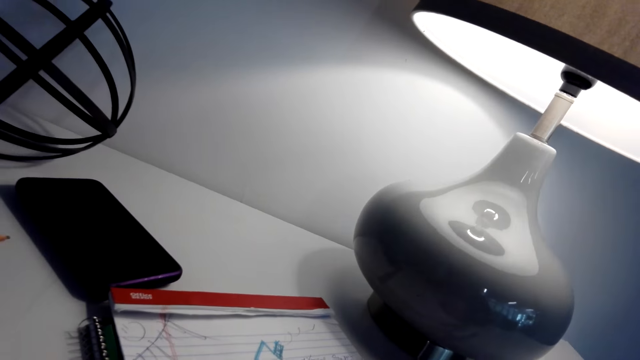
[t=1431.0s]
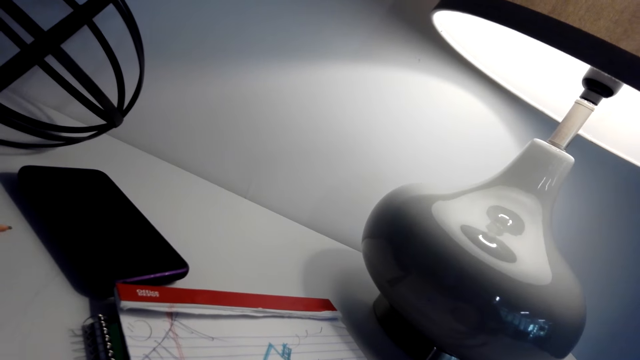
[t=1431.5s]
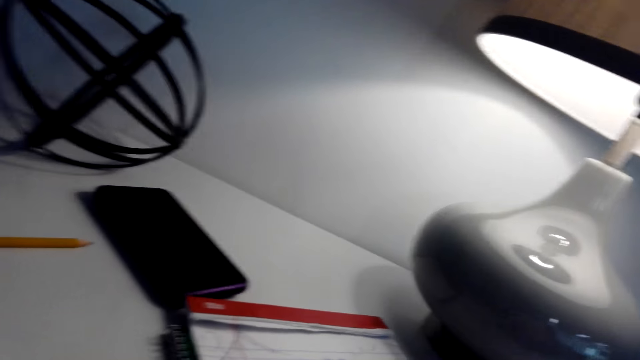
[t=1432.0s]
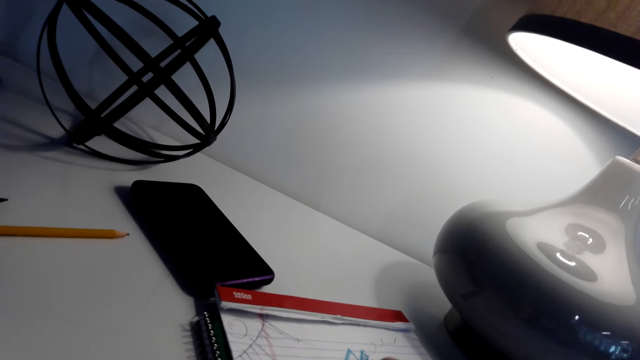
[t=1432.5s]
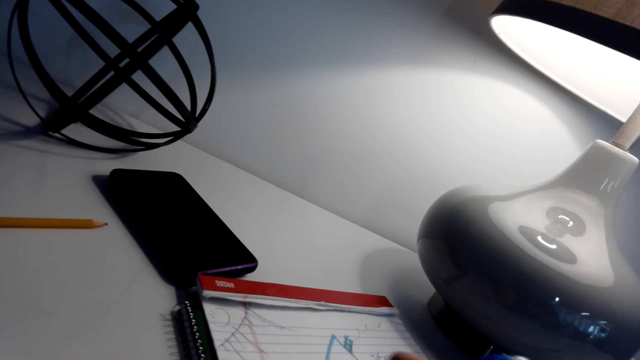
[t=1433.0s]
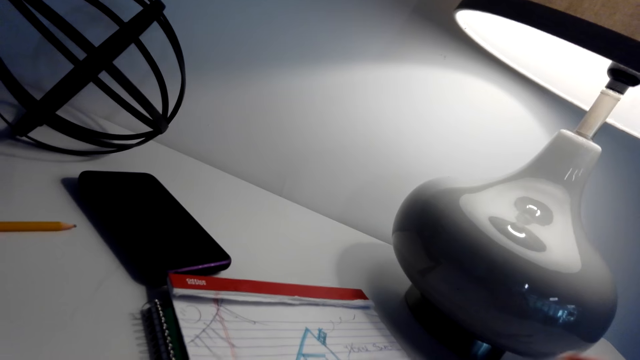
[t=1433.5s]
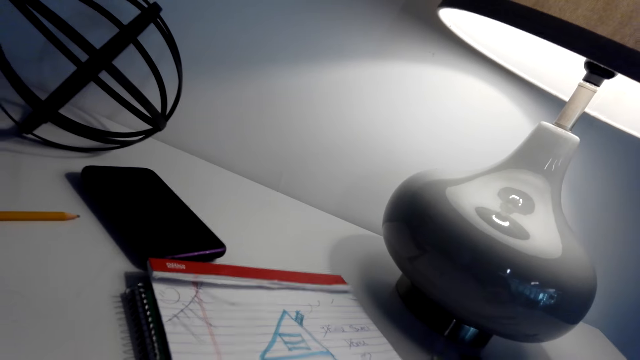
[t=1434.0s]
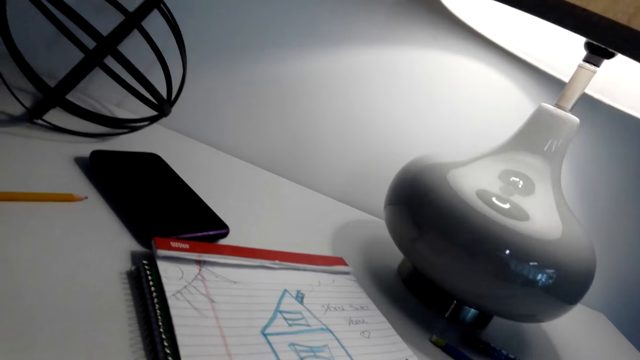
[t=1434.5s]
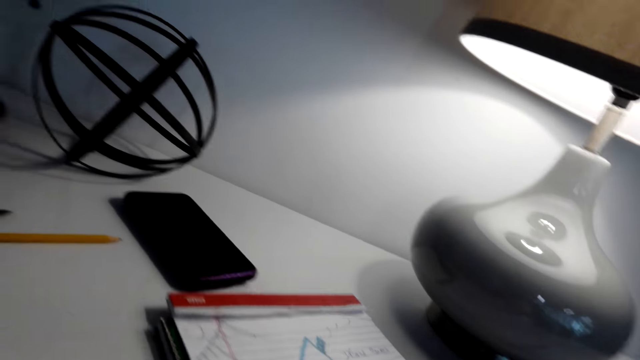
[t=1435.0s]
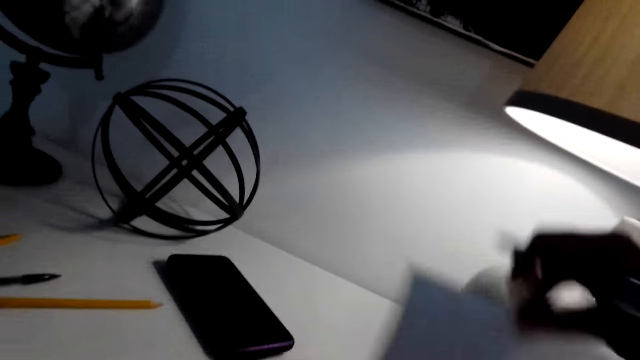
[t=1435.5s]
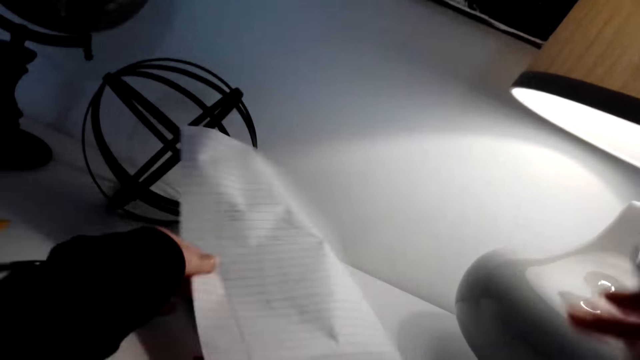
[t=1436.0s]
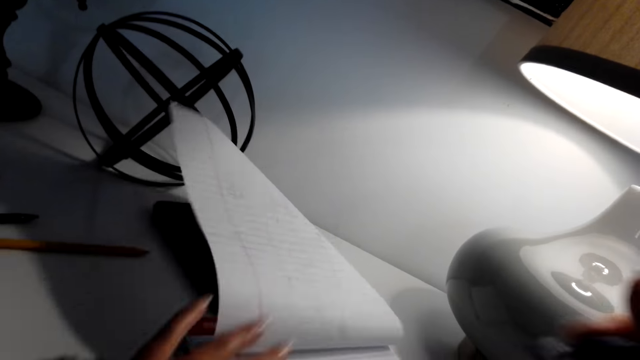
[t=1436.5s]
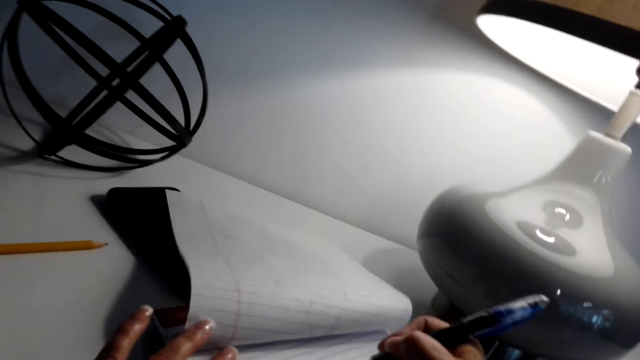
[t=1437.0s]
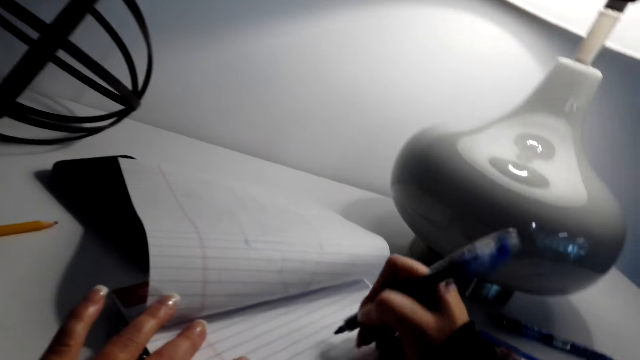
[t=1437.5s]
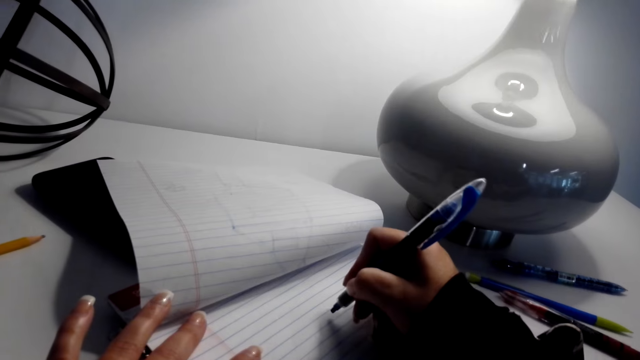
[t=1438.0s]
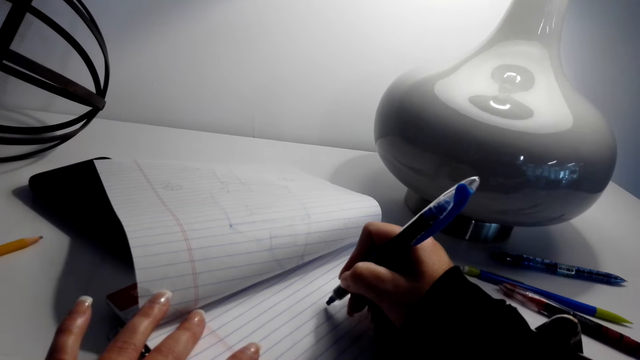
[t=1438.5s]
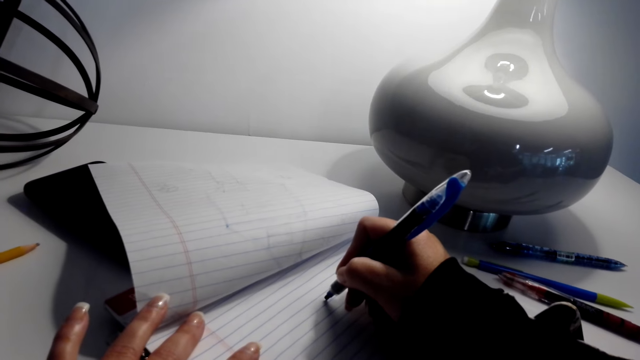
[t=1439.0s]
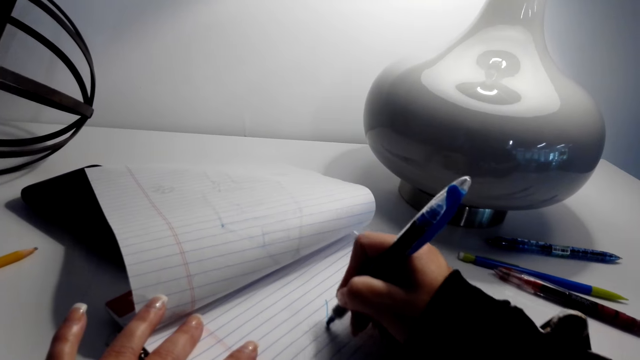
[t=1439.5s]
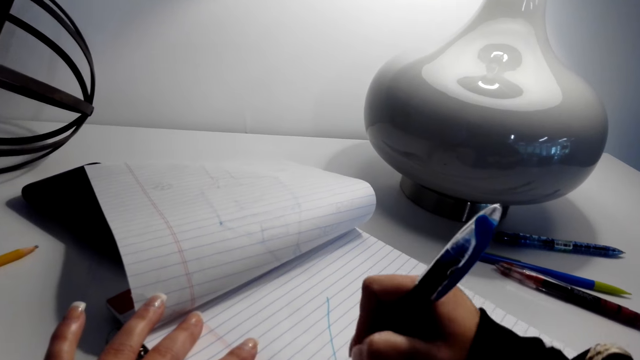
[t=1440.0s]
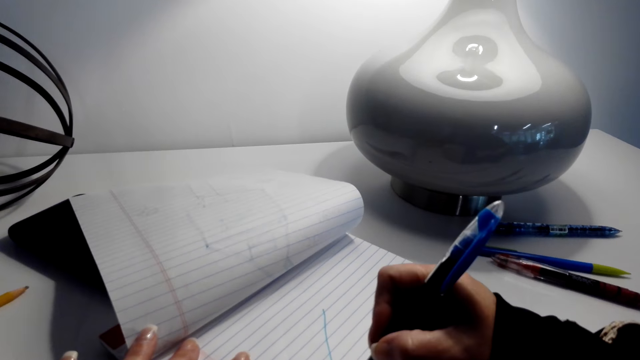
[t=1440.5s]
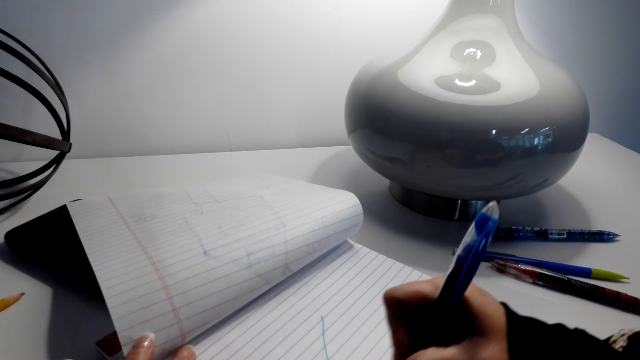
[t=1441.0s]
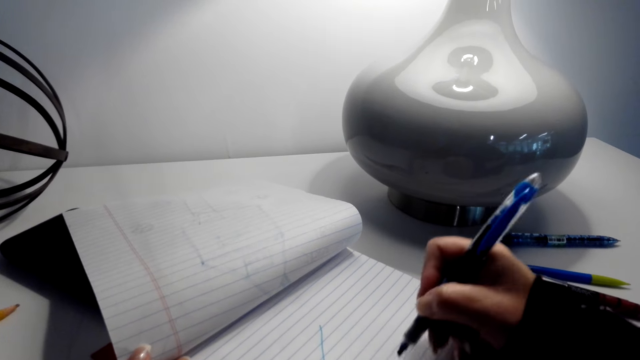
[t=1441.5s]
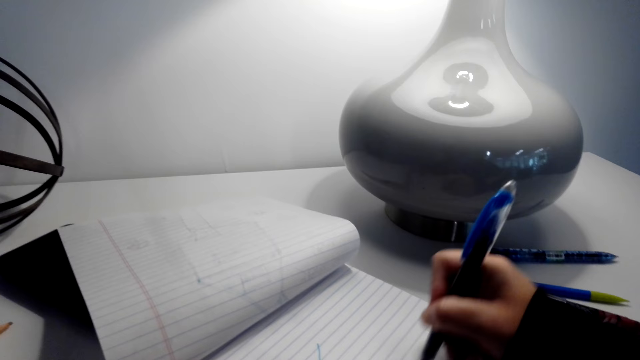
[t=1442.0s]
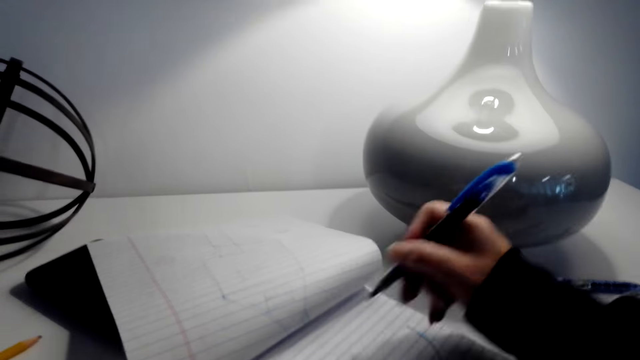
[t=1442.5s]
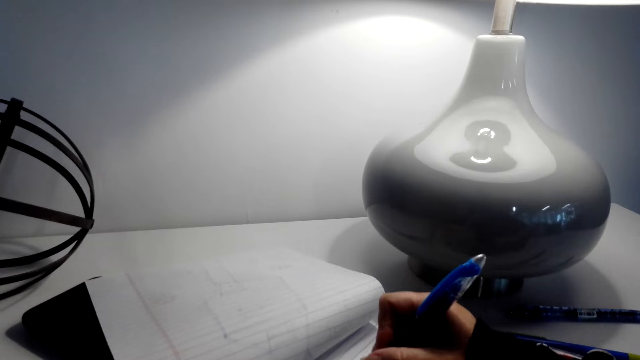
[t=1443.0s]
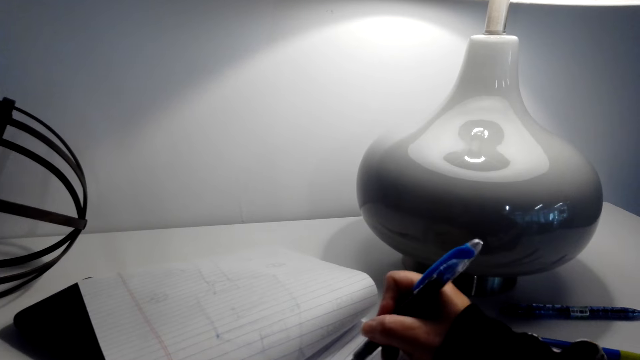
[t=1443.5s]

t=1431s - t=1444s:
The camera wearer sings. They open a page. They put paper on the table. They draw on the book.

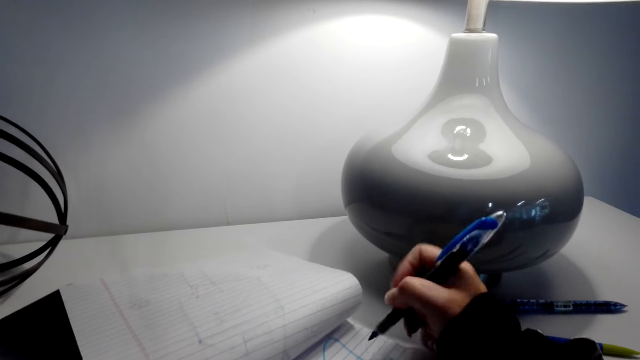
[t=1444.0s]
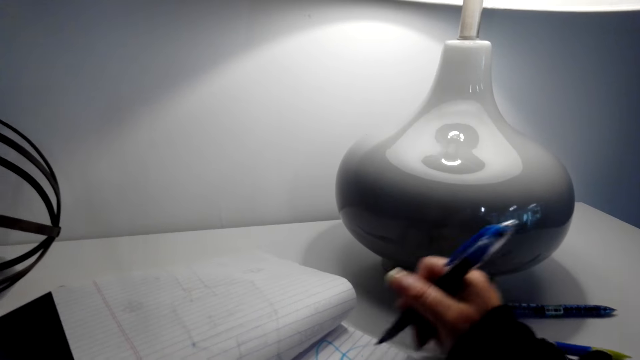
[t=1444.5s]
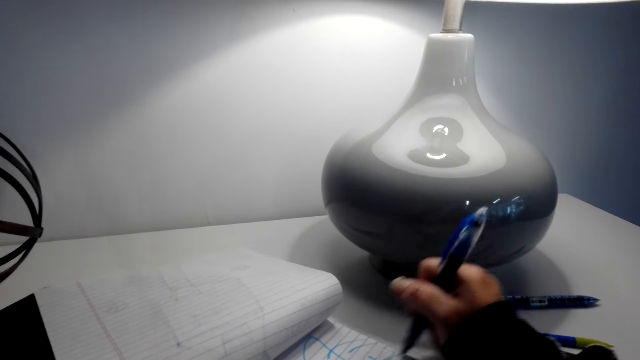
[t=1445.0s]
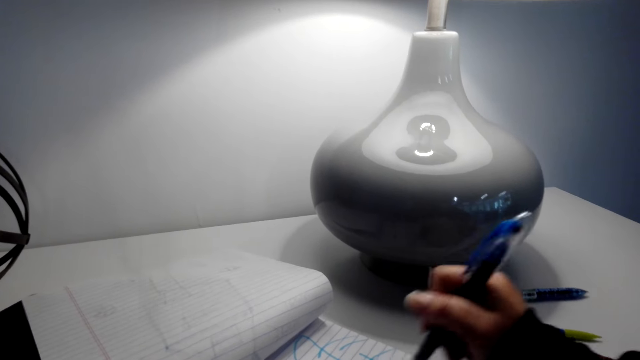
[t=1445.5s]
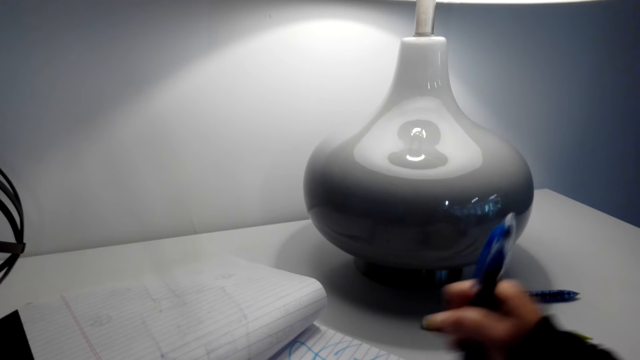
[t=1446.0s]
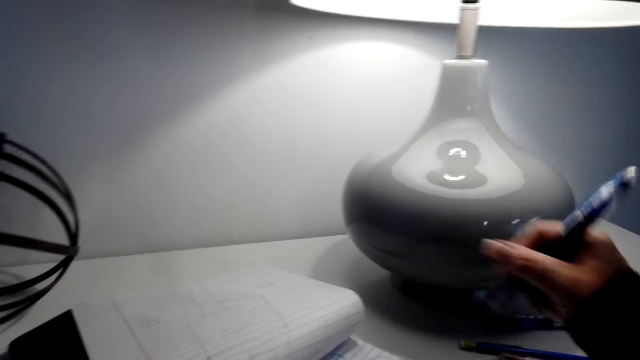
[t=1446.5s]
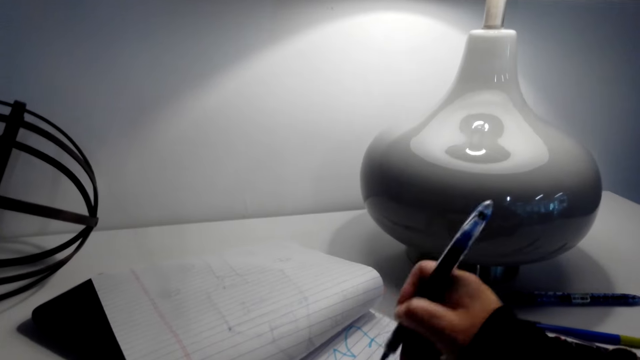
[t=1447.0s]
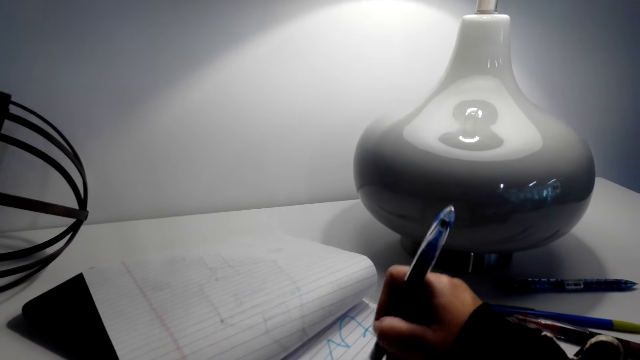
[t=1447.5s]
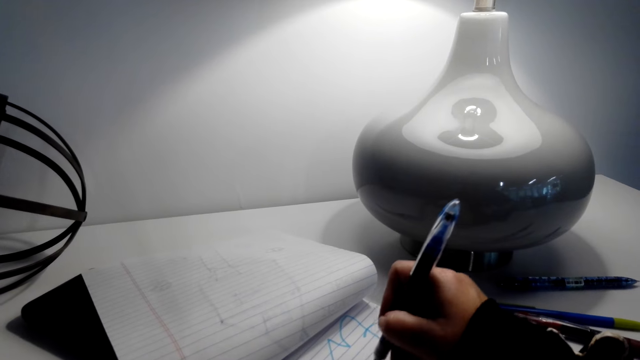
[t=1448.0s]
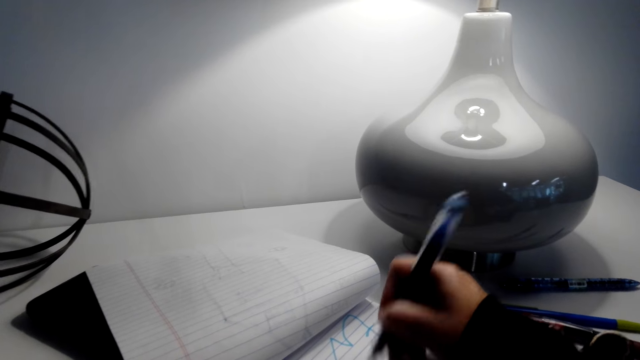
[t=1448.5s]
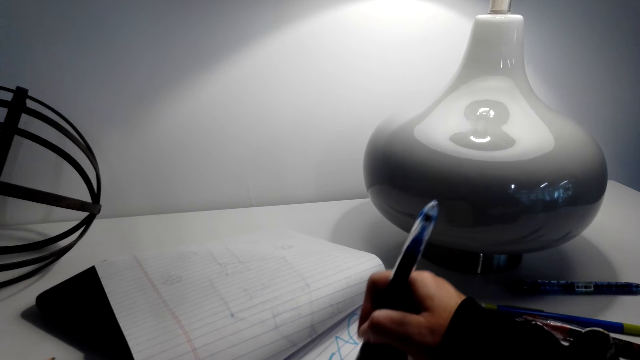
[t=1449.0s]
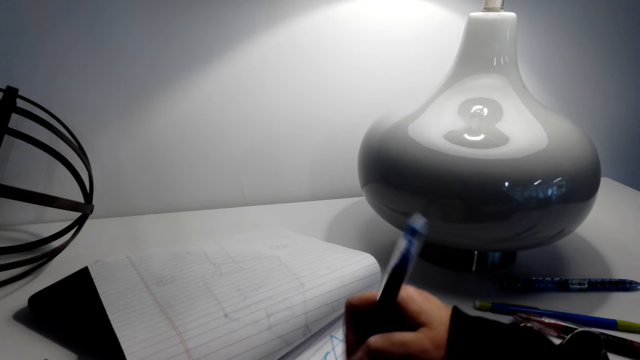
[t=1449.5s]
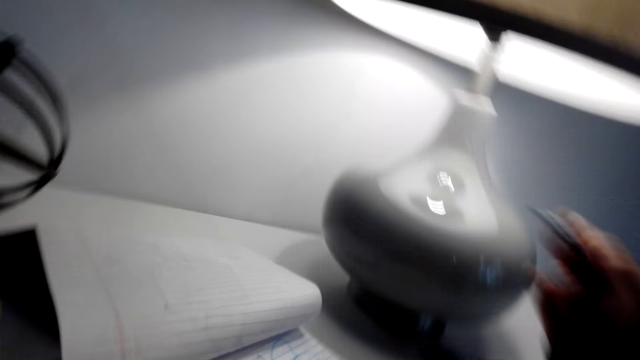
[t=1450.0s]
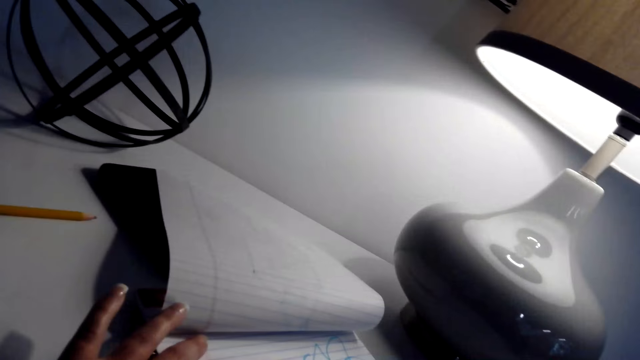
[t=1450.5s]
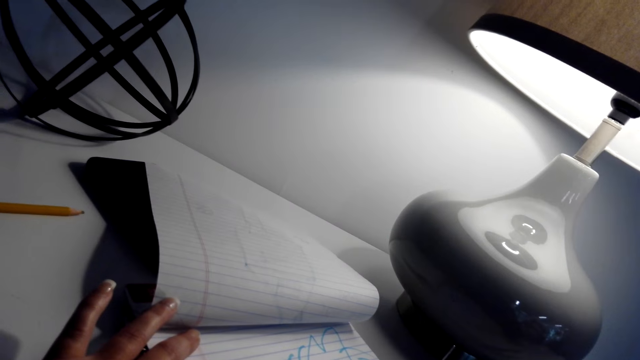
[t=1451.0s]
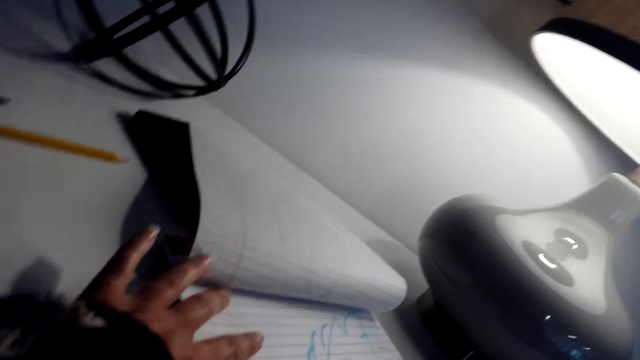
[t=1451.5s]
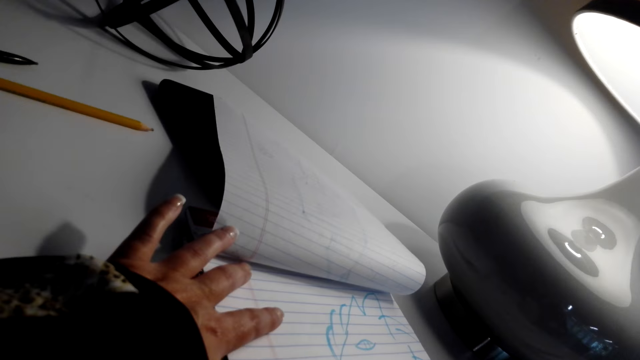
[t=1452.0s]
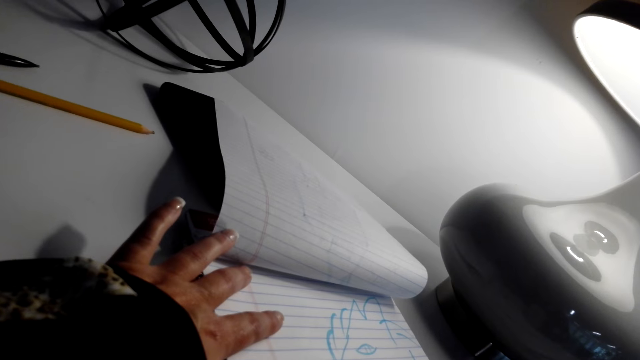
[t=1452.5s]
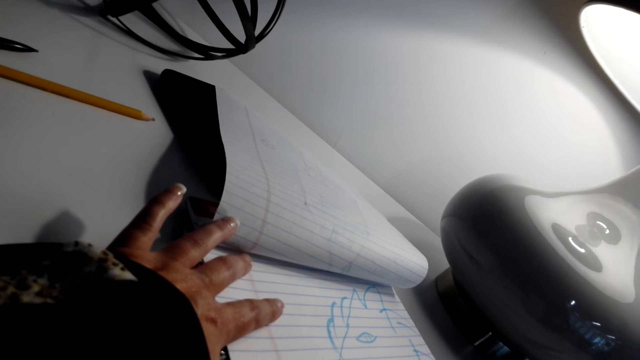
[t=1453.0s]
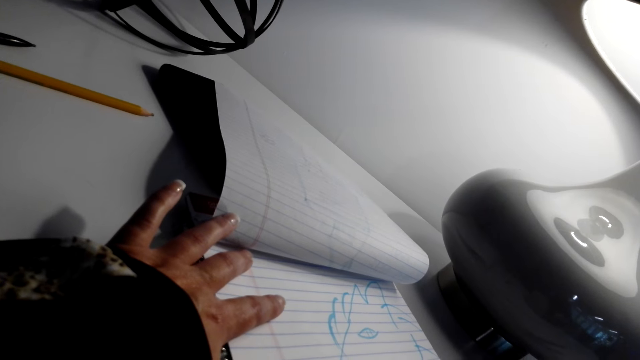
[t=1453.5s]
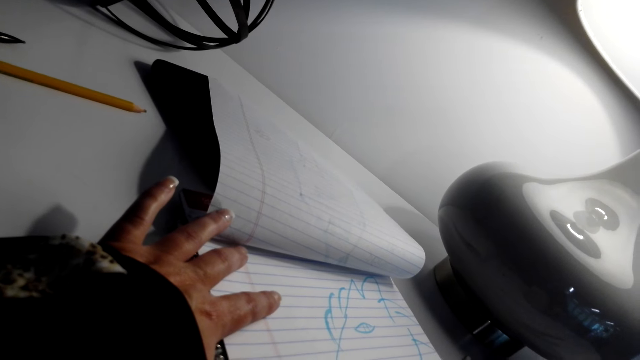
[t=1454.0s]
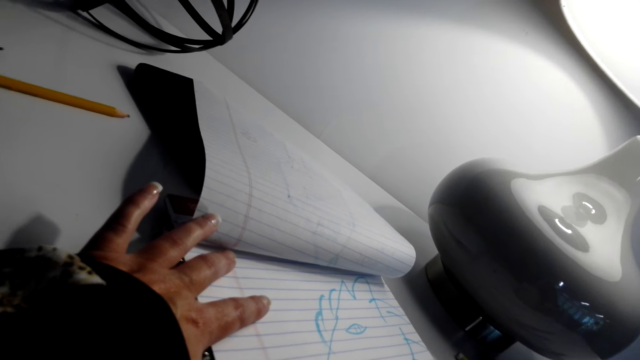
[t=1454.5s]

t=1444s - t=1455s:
The camera wearer stares at the book.
